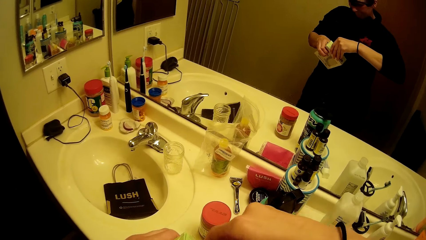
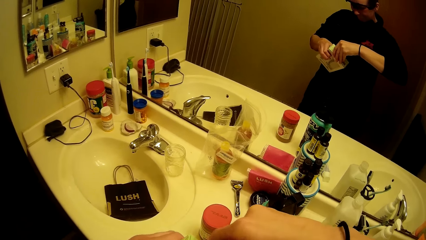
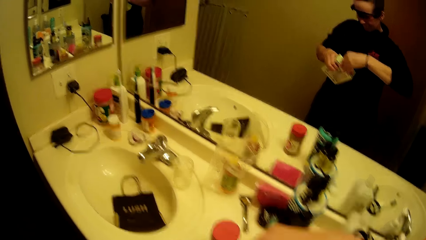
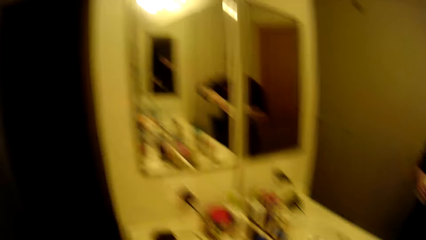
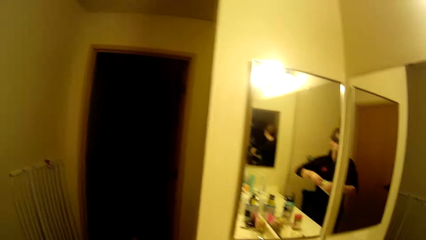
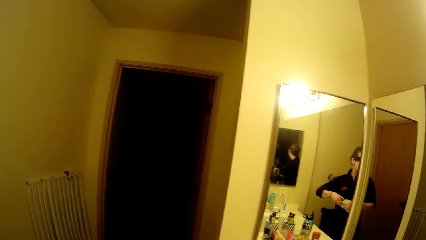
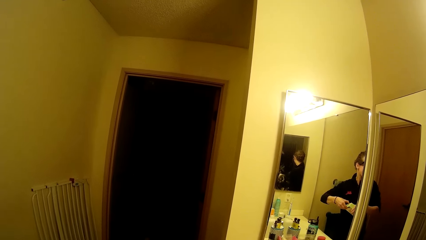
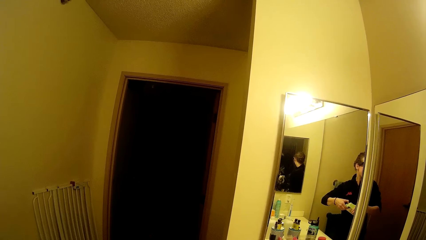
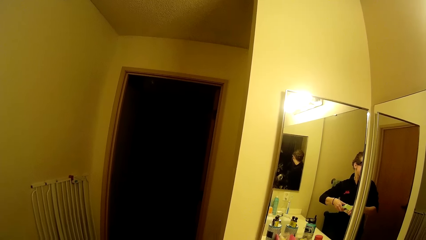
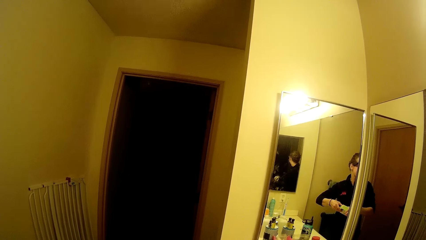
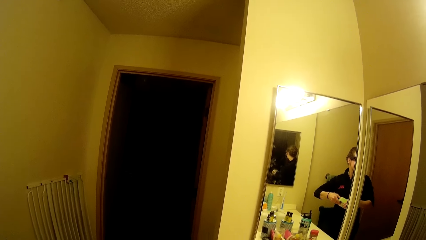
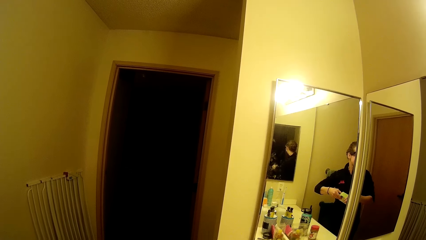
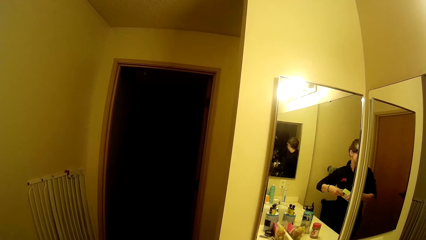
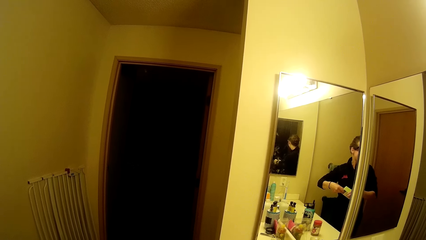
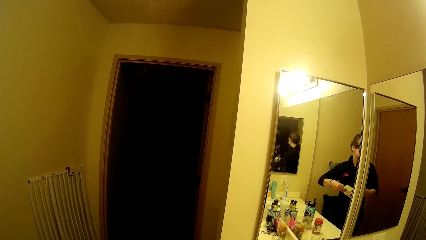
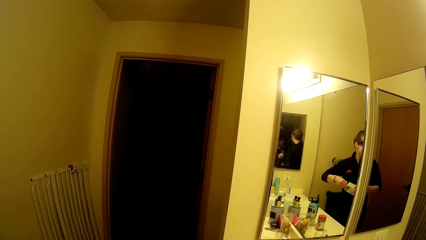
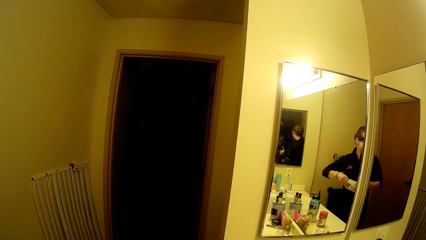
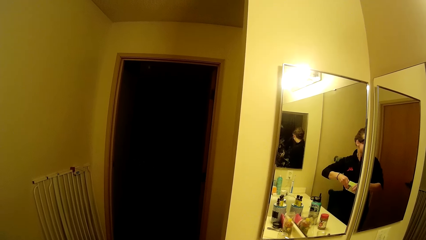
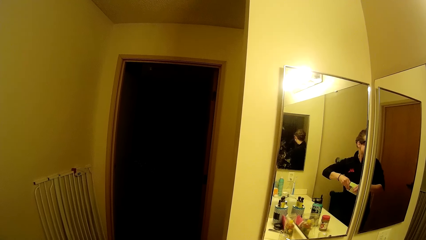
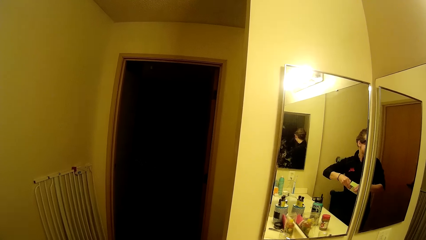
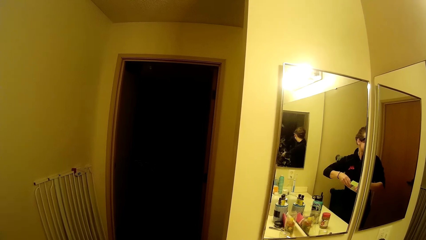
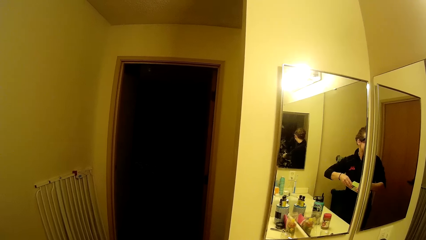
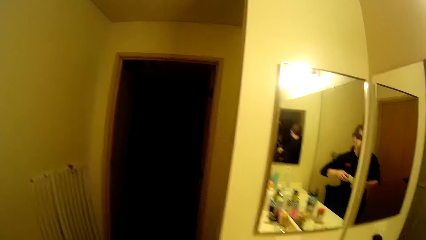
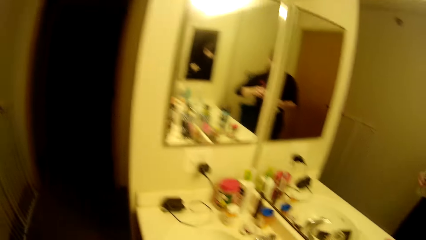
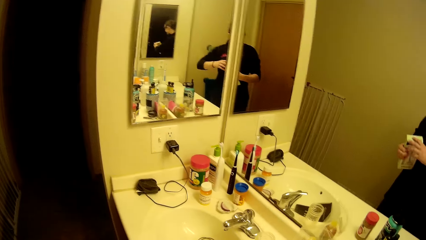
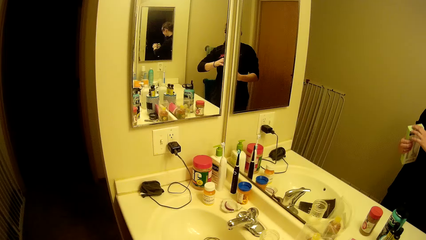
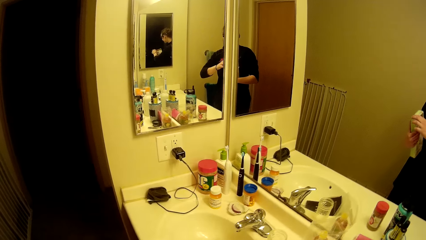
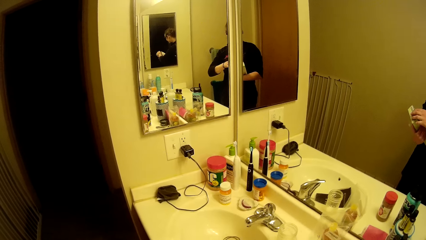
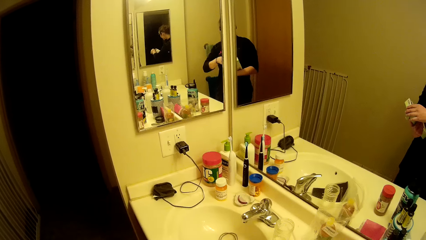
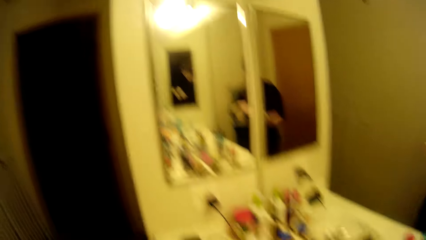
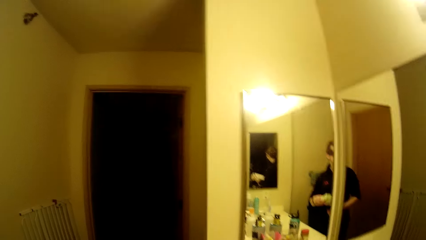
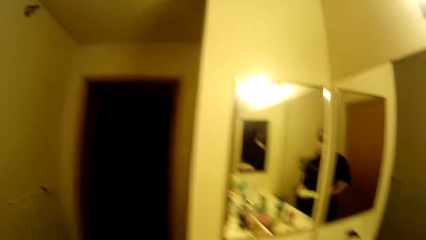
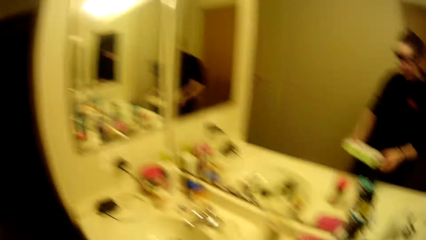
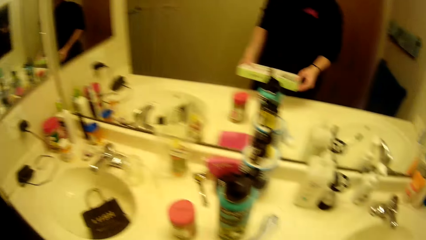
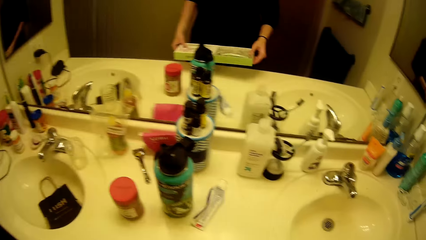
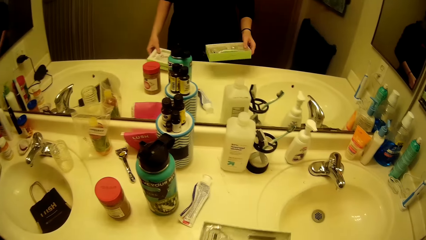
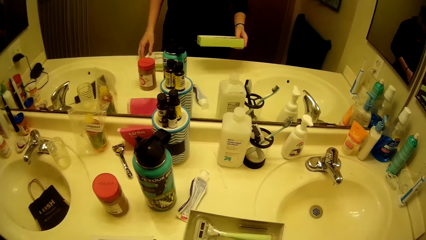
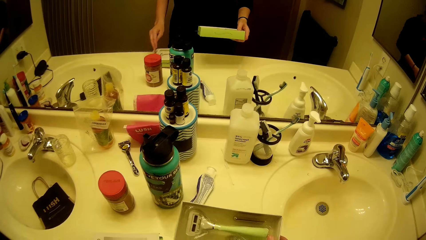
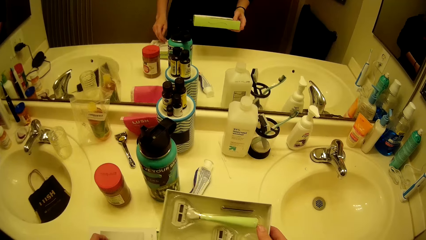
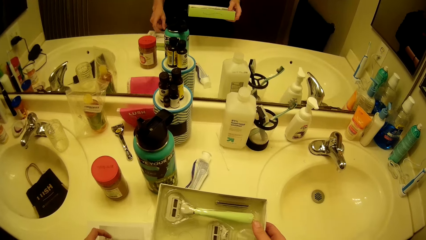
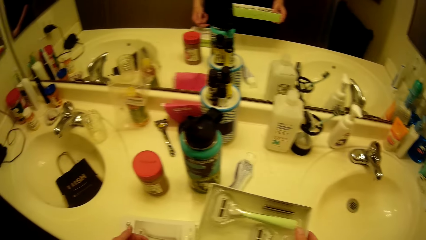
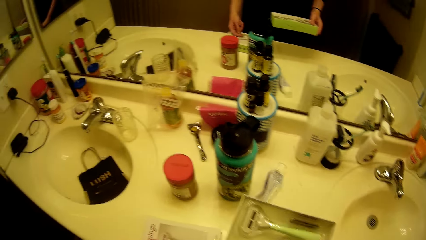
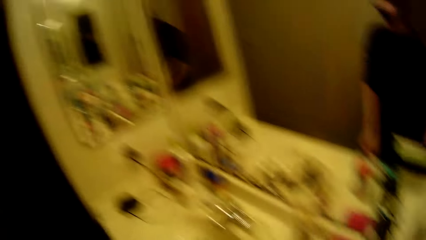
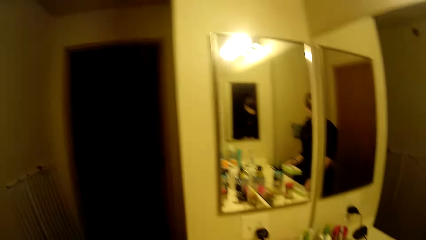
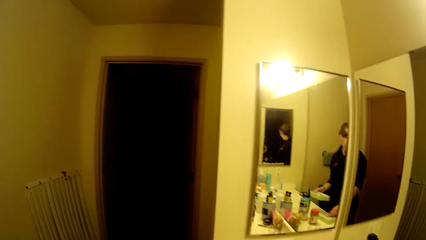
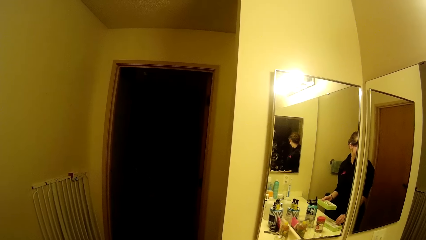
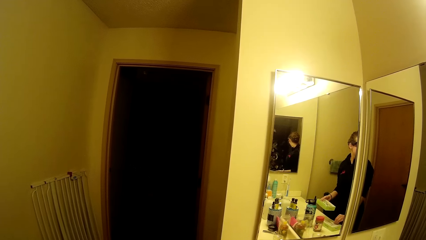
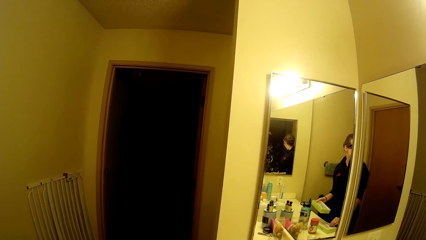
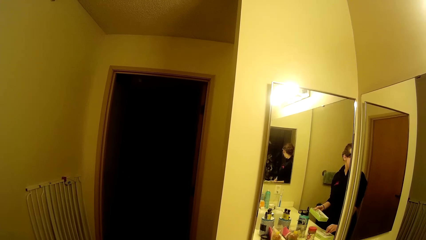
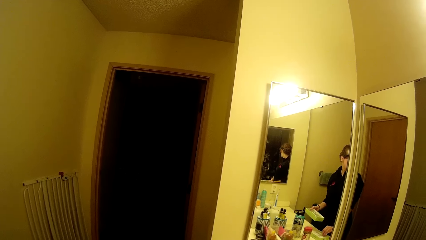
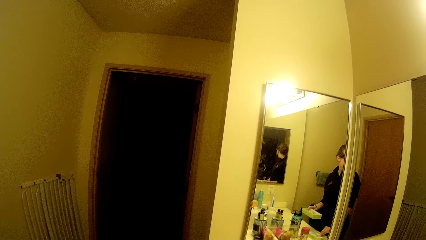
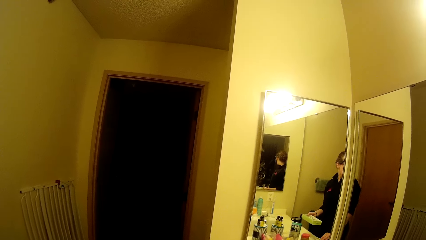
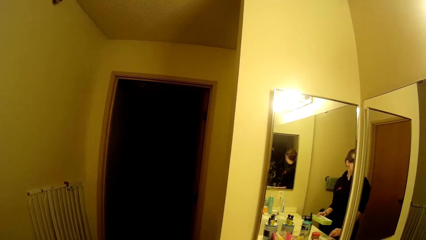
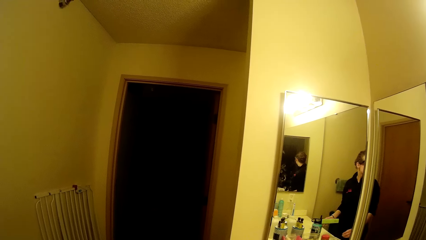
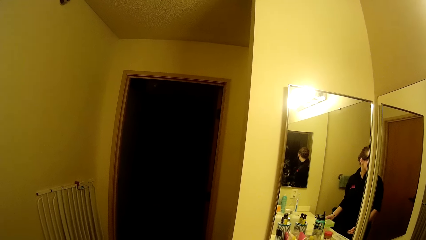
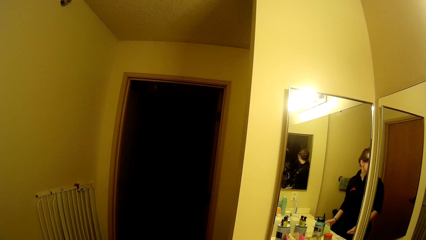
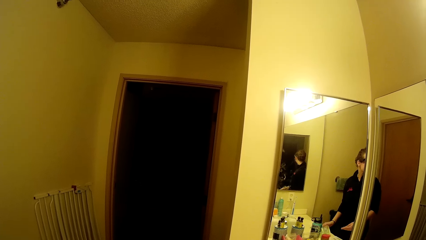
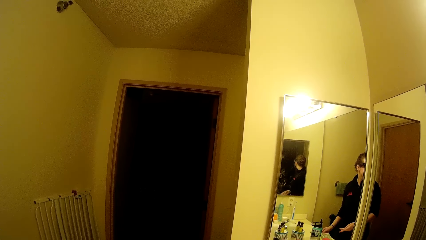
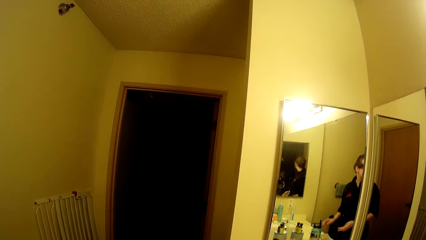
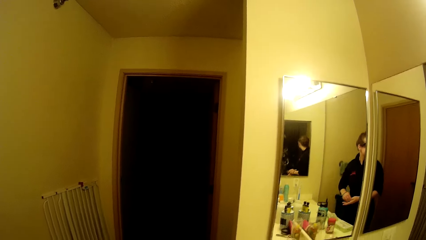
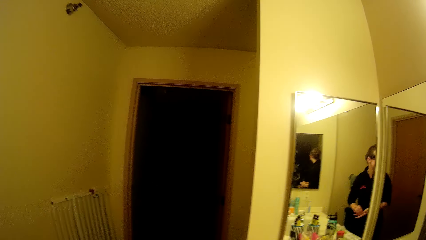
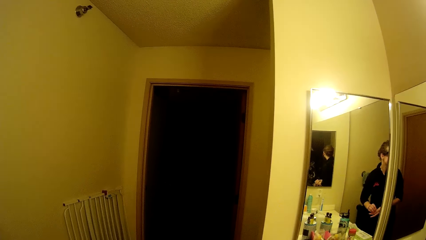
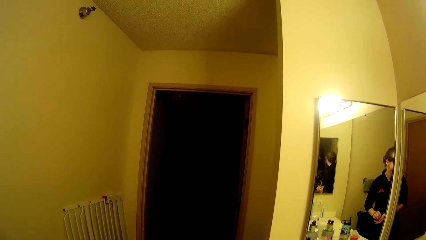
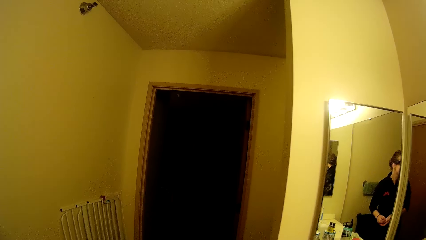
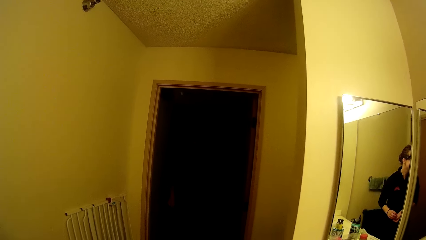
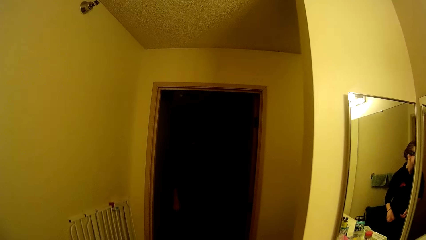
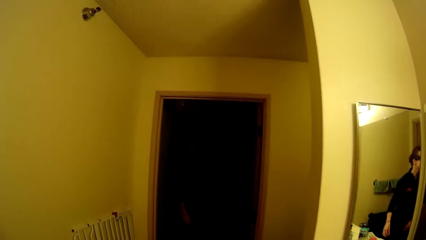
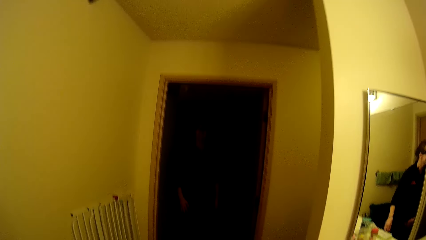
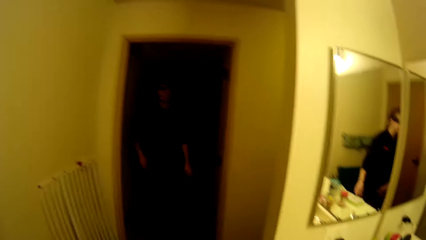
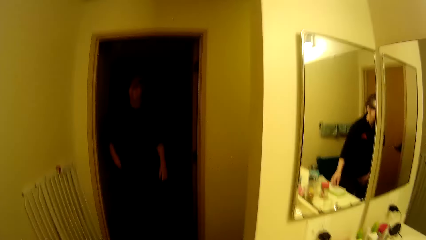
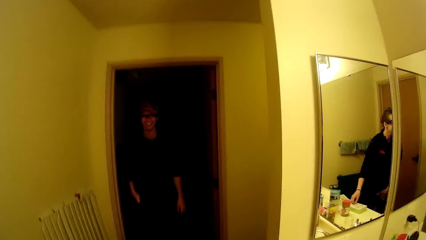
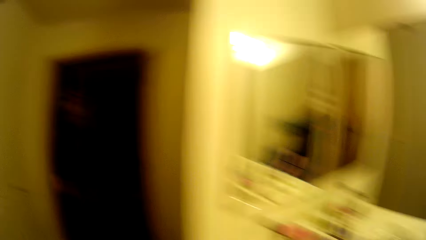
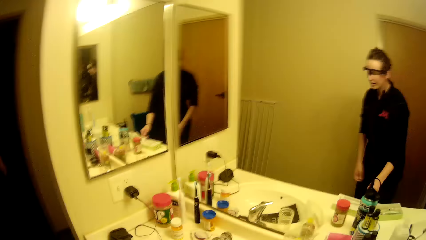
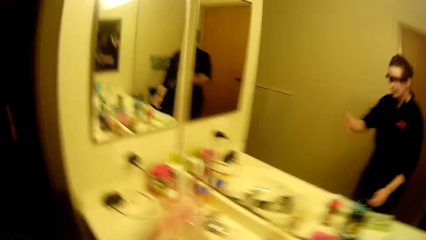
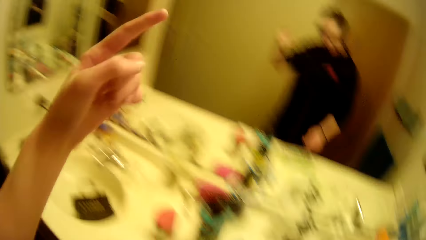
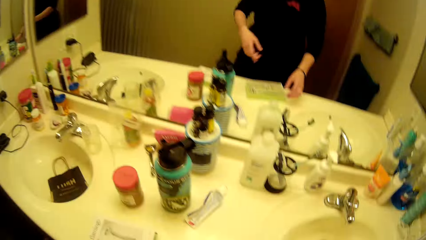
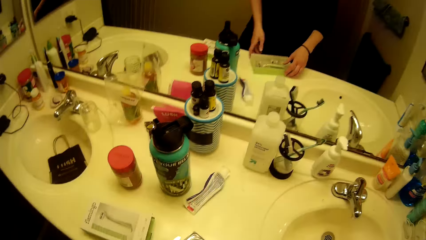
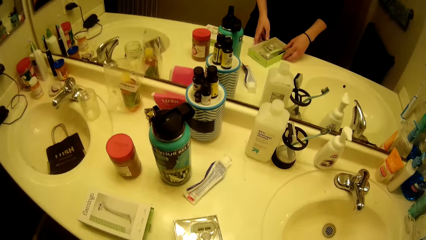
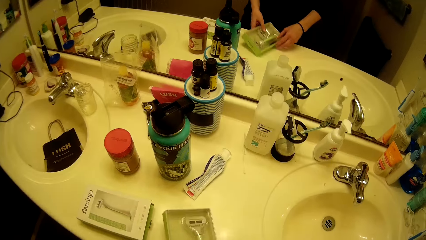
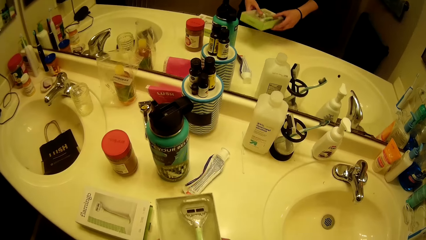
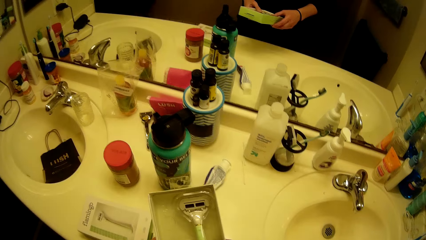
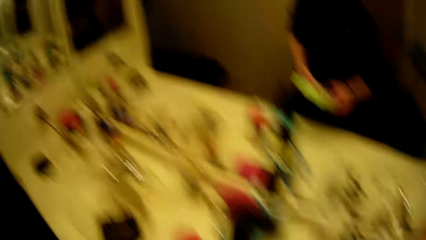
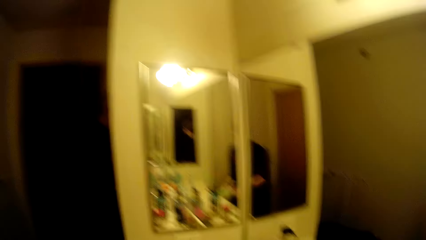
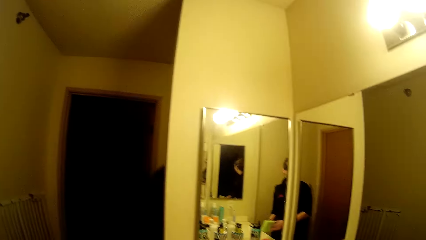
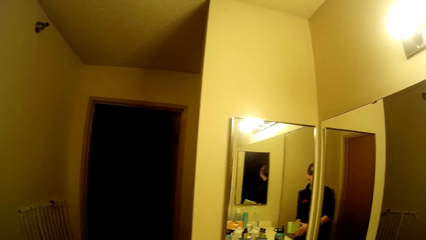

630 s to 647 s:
The camera wearer looks around. They interact with a man. They open the packet. They drop the packet cover on the sink. They stare at the Bic razor. They interact with the man. They look around. They drop the other packet cover on the sink. They pick up the packet. They place the Bic razor on the sink top.
